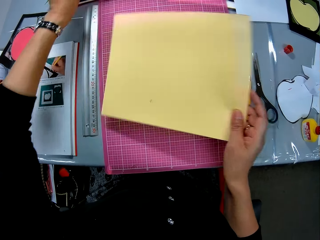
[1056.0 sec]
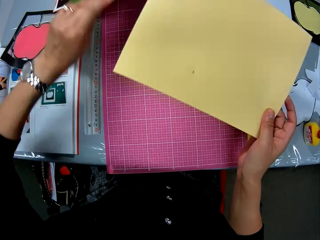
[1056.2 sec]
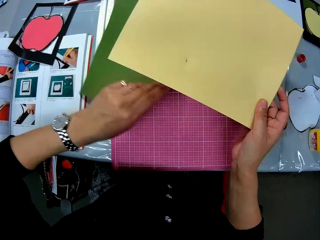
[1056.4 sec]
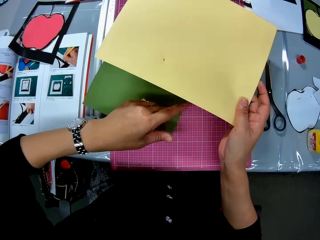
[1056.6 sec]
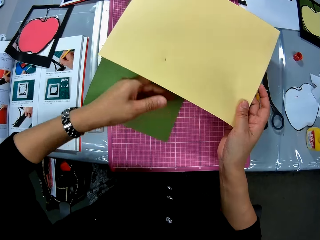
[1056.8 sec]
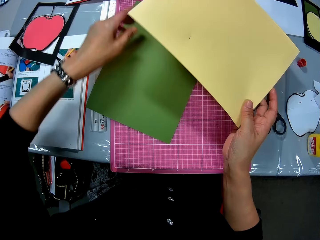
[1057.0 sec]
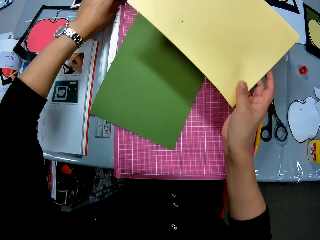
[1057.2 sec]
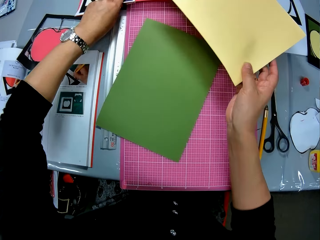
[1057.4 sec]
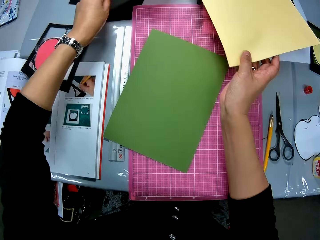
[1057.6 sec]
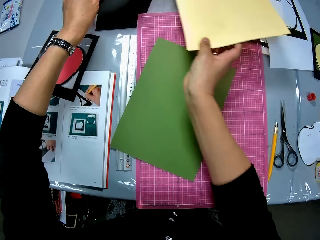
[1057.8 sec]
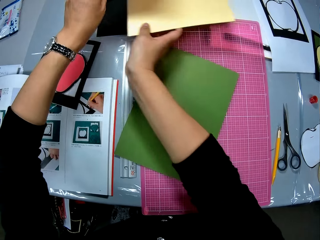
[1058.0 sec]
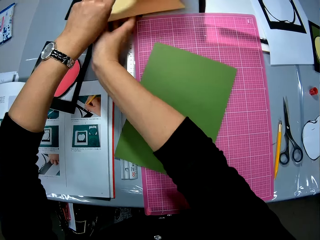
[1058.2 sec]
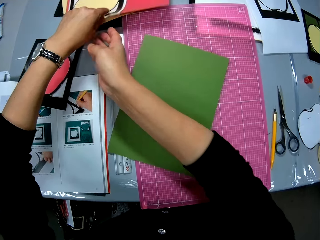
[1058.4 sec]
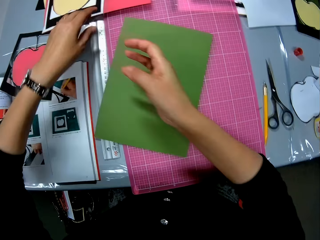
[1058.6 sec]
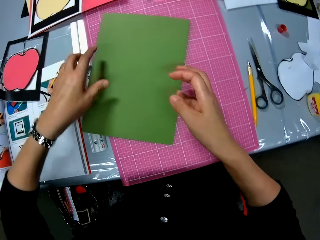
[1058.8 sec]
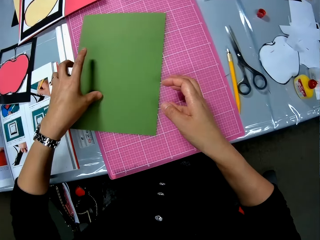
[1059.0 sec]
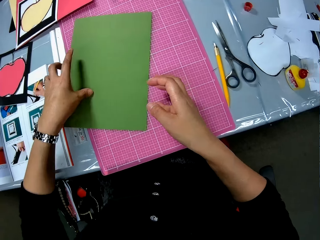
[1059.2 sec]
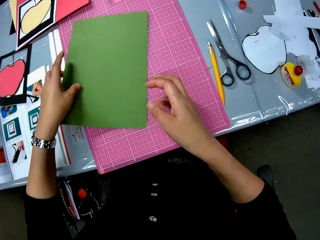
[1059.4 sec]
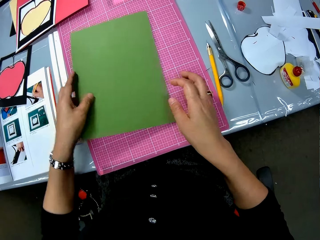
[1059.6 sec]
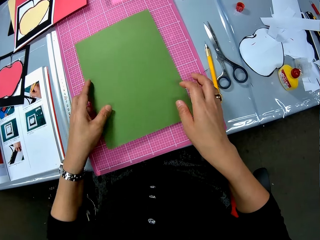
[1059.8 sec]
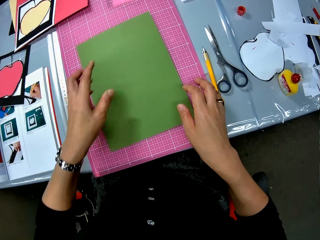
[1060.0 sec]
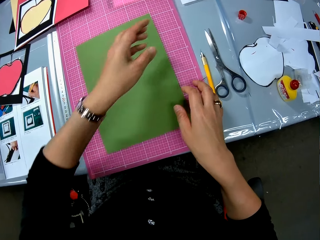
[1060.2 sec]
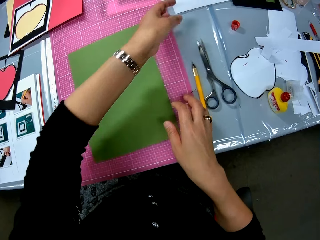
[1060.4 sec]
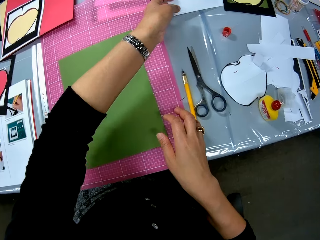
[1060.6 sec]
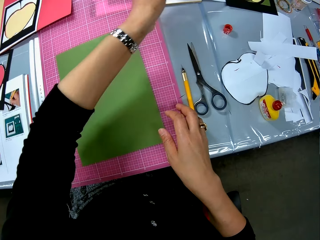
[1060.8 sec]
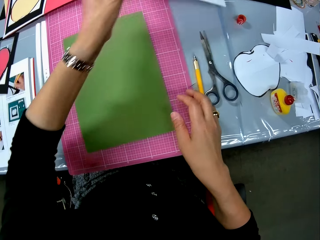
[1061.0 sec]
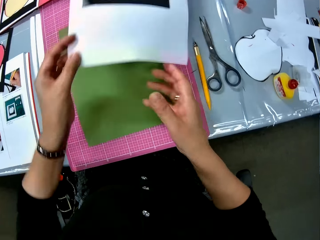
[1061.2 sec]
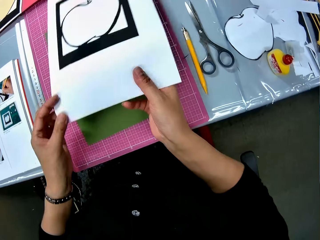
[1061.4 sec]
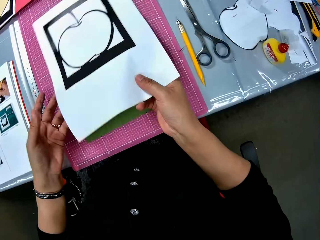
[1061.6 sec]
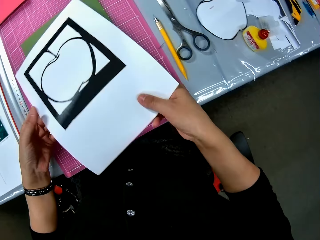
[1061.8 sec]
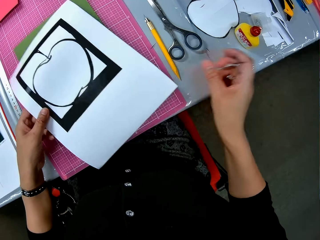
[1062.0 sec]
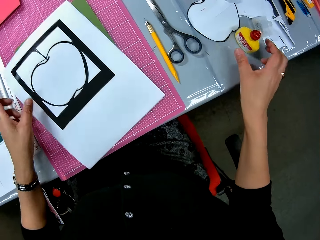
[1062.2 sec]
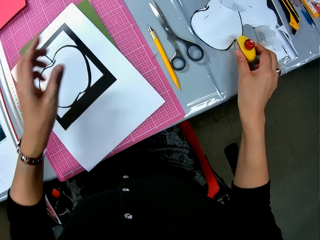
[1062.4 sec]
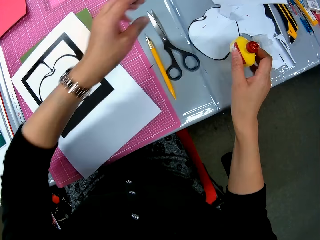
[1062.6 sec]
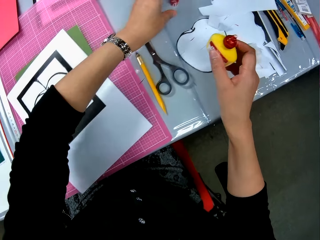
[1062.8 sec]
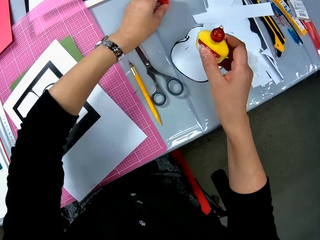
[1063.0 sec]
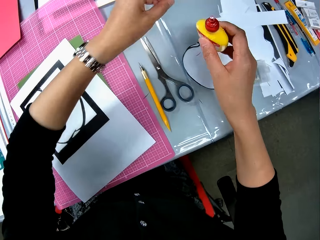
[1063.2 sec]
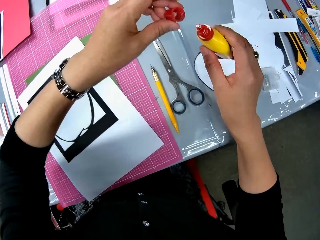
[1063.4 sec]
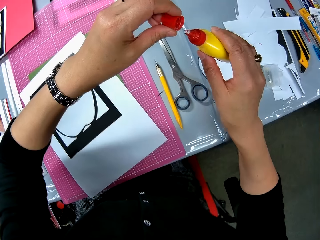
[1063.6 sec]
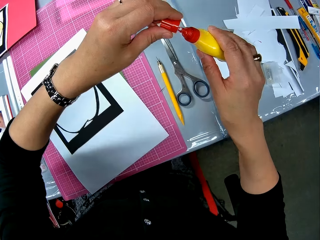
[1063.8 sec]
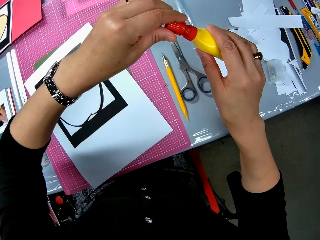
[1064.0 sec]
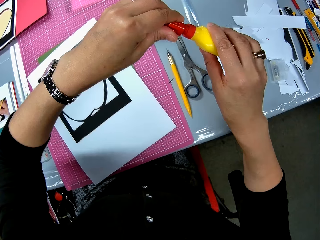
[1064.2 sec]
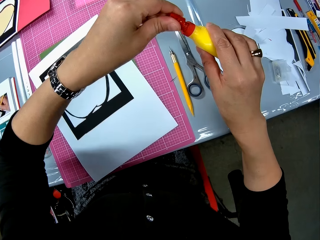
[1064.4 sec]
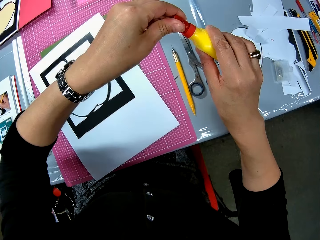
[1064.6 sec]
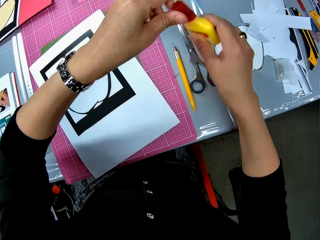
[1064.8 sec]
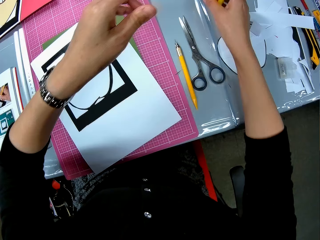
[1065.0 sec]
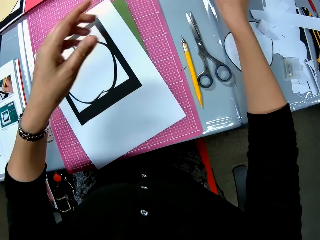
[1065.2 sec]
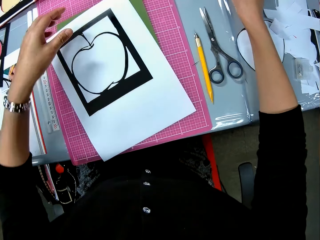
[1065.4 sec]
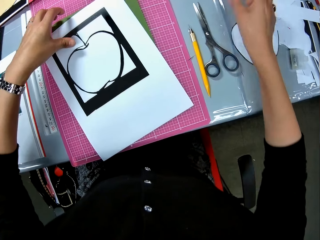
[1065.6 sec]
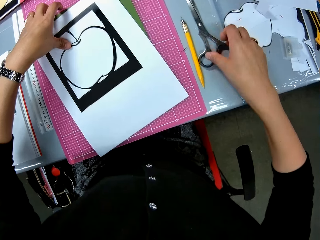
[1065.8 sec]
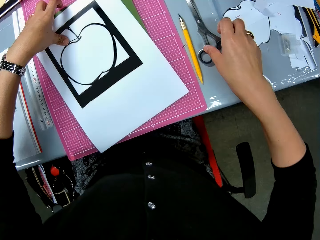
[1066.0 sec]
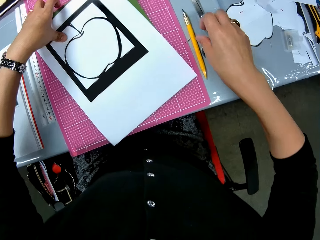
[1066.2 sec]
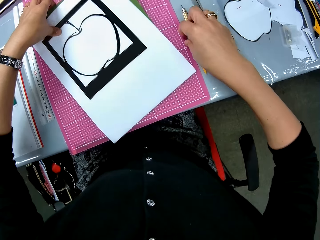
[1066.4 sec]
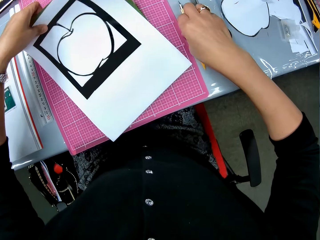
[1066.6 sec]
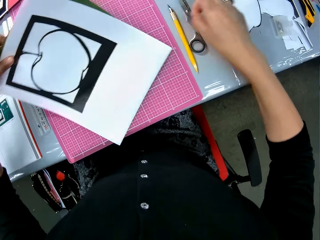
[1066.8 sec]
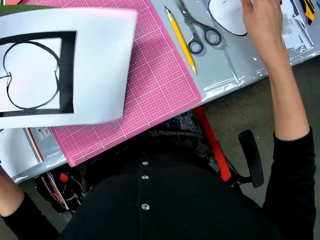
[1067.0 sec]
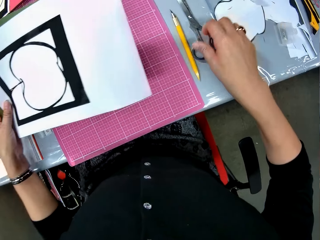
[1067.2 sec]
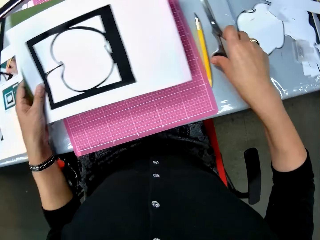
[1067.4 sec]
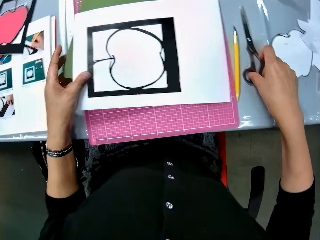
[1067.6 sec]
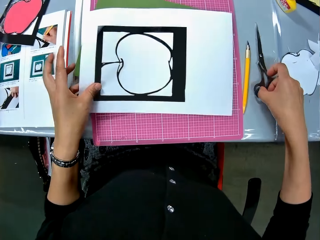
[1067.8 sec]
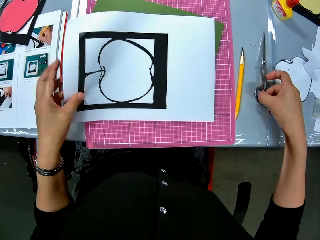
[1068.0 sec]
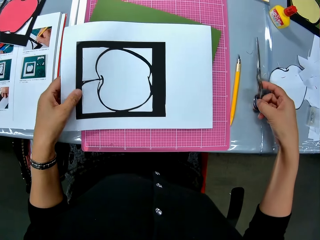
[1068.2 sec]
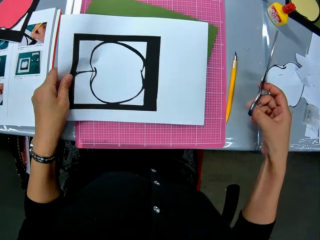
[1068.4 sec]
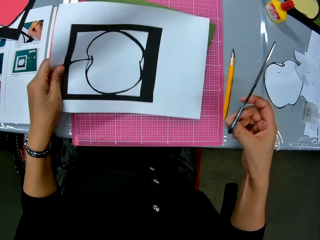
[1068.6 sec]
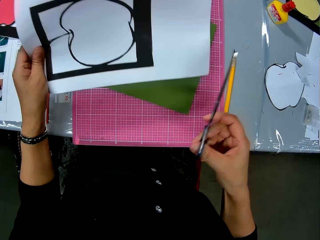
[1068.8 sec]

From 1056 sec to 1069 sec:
The camera wearer picks the other cardboard with her left hand on the table. She drops the other cardboard under other apple art on the table. She picks the other cardboard on the table. She drops the cardboard under another cardboard on the table. She adjusts the cardboard on the pink sheet on the table. She positions the green card stock on the graph board. She takes a marked white card stock or apple art on the table. She puts the white card stock on the green card stock. She picks up glue with the right hand from the table. She picks up a glue cover or glue lid with the left hand from the table. She closes the glue with the glue lid. She drops the glue on the table. She lifts the apple art with her left hand from the cardboard on the table. She removes dirt from the table with her right hand. She puts aside something on the table. She picks the scissors from the table with her right hand.

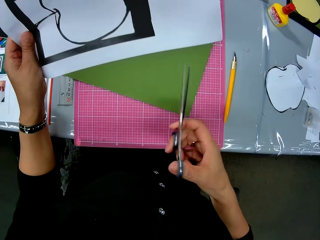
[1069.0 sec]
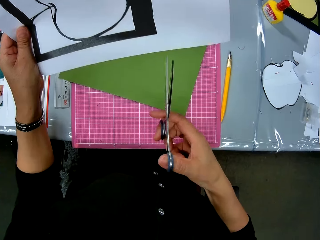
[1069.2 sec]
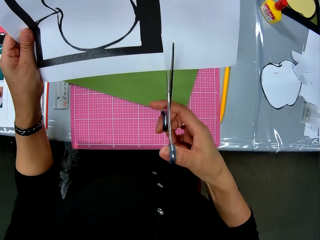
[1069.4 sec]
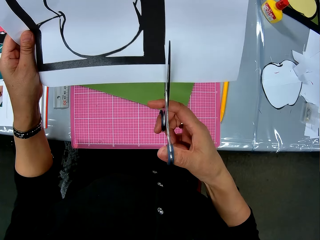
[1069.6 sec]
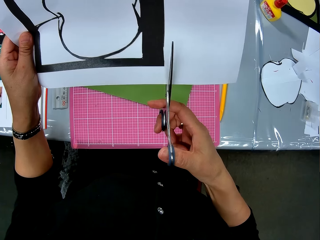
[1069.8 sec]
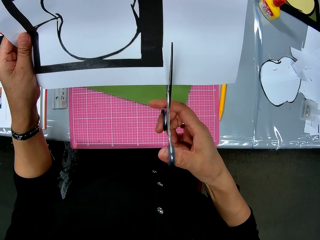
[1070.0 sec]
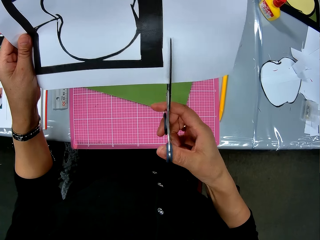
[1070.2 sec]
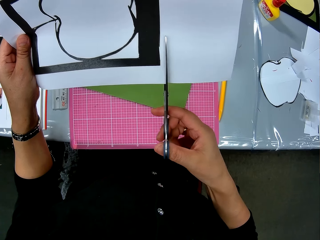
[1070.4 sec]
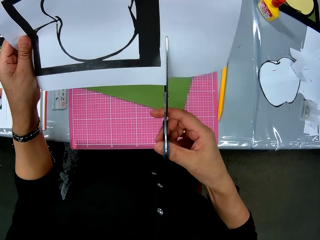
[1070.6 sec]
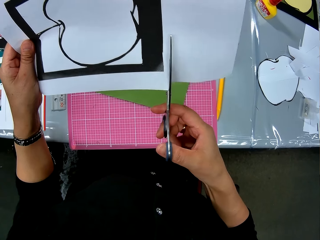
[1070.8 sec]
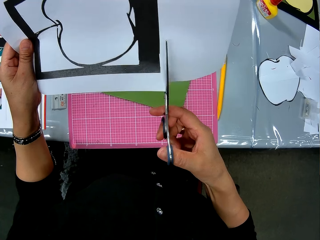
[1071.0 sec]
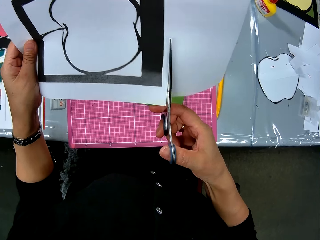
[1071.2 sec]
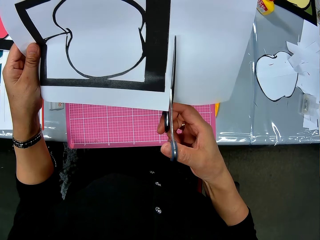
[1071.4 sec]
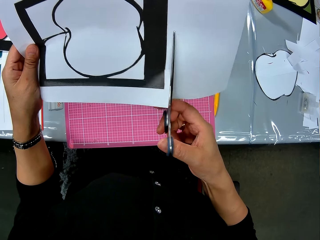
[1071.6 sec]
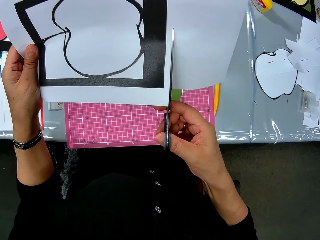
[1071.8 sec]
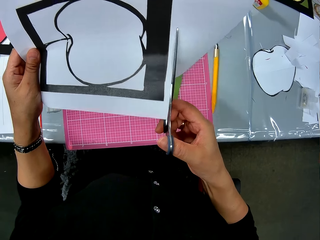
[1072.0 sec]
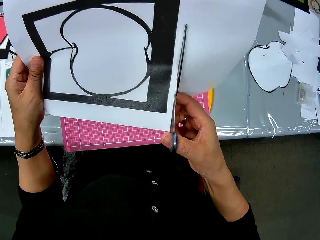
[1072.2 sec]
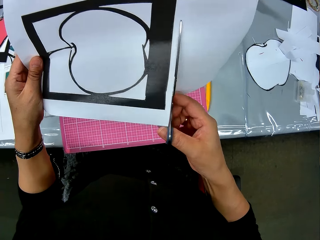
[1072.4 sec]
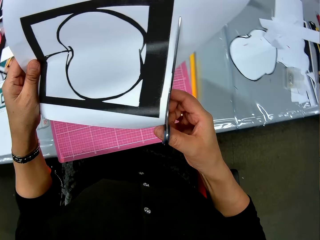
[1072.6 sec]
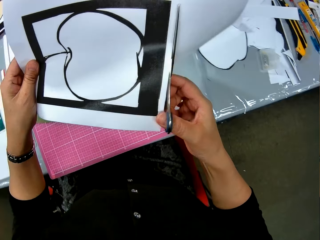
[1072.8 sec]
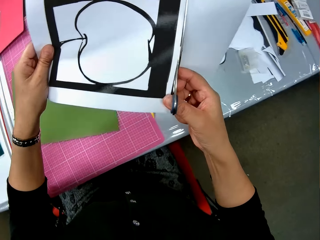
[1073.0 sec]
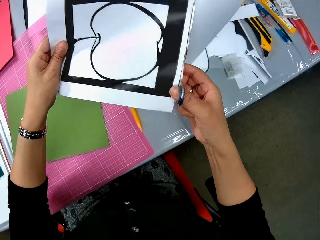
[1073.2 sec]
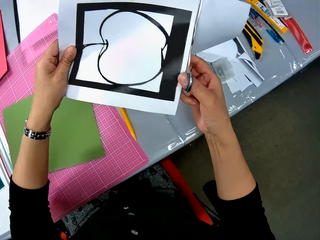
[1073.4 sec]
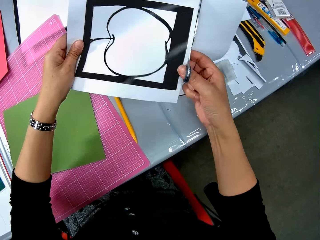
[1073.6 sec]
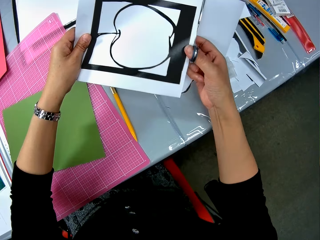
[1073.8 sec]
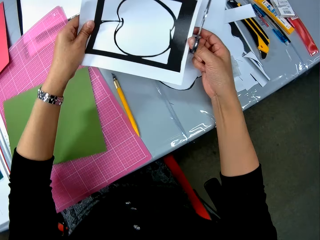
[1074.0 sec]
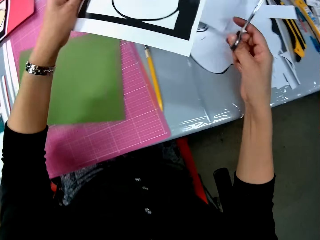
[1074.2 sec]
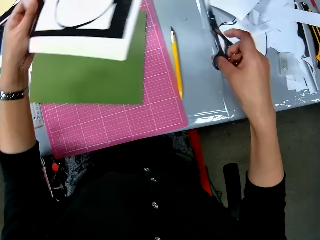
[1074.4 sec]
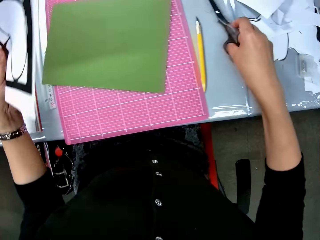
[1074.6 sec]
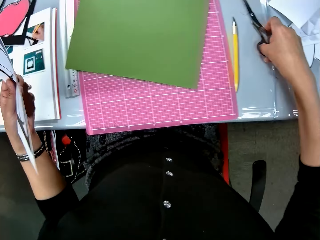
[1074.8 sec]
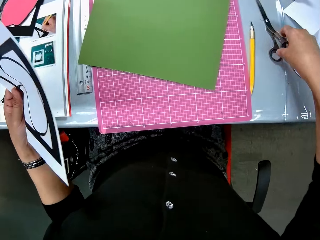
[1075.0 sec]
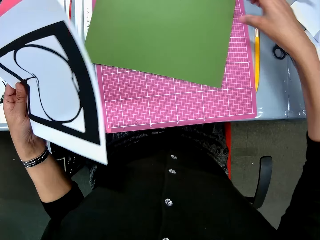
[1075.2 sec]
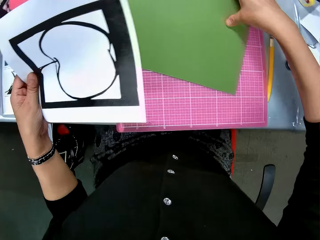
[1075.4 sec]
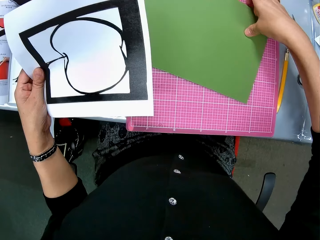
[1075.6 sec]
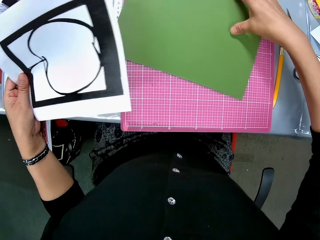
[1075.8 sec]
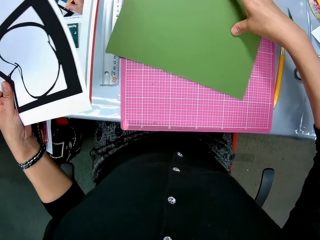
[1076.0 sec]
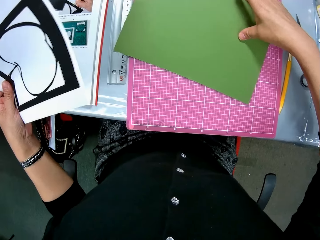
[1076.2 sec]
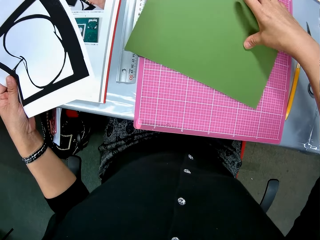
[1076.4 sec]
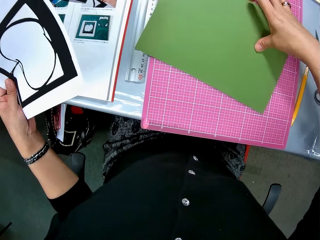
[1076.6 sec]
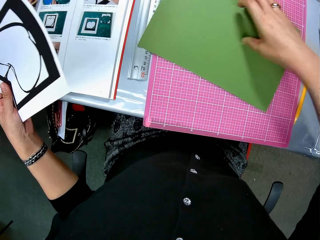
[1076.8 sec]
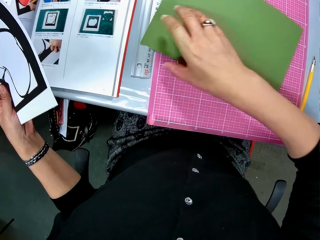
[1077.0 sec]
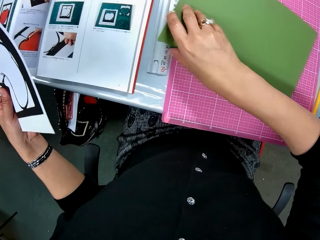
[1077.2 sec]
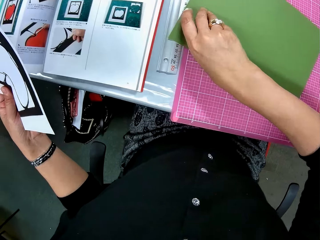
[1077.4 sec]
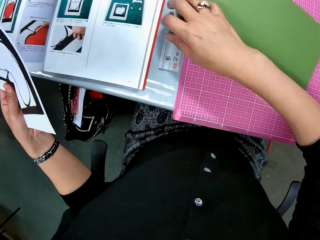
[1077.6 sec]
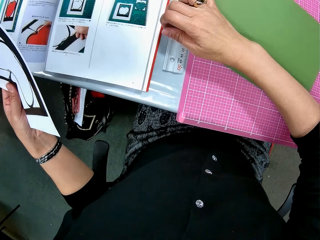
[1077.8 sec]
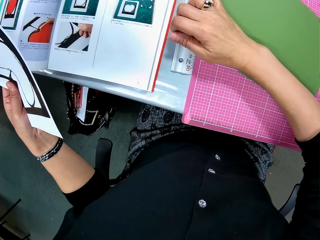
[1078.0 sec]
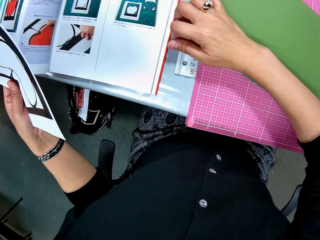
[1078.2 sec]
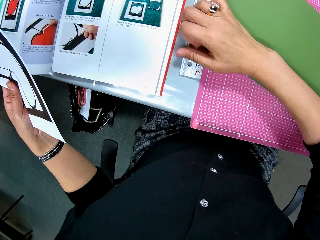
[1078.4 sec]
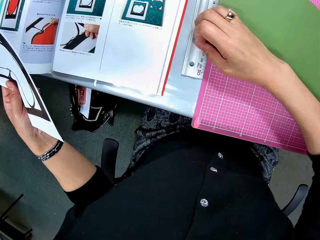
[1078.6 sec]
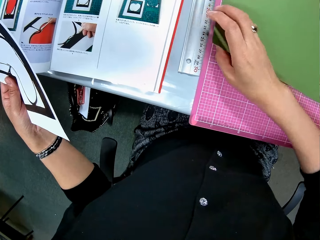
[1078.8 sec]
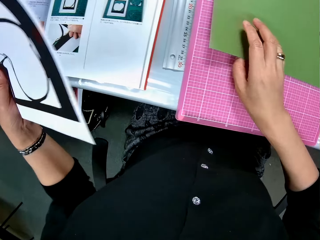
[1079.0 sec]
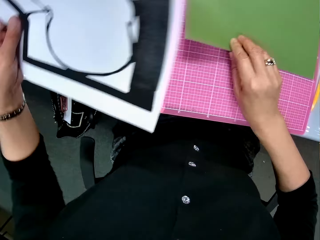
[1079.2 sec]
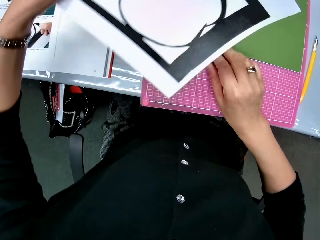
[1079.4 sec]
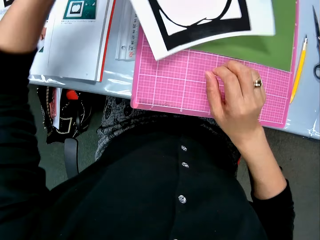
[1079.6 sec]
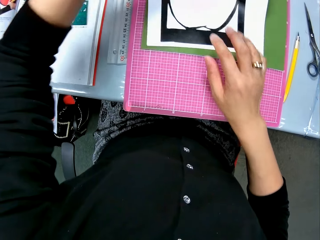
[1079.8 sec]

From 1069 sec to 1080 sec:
The camera wearer lifts the white card stock with the left hand. She cuts the excess paper on the apple art with the scissors. She drops the cut off part on the table. She drops the scissors on the table with her right hand. She adjusts the cardboard on the pink sheet from the table with her right hand.
